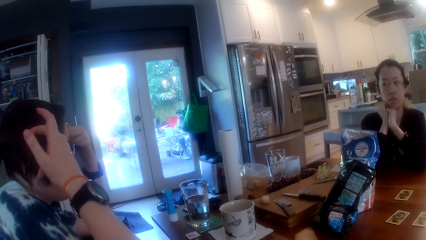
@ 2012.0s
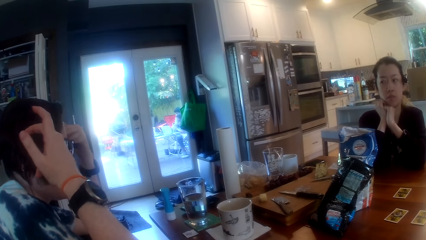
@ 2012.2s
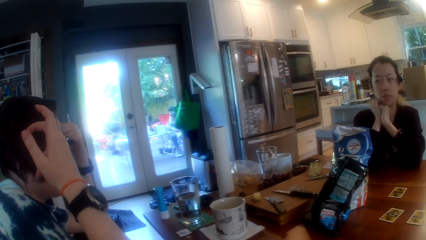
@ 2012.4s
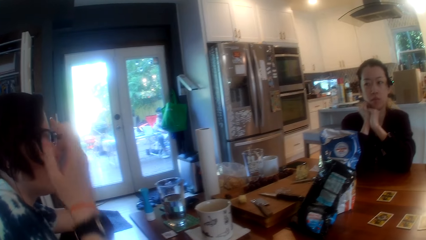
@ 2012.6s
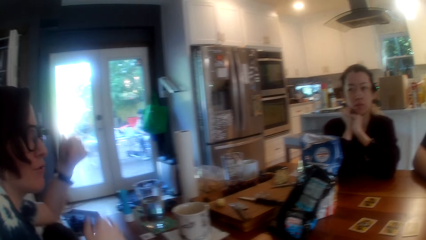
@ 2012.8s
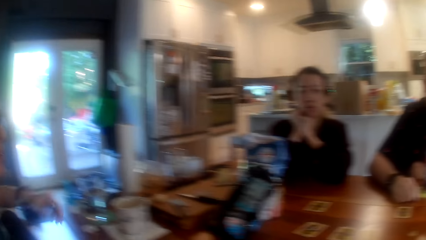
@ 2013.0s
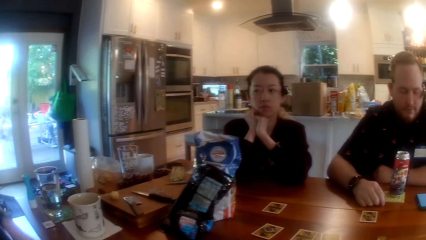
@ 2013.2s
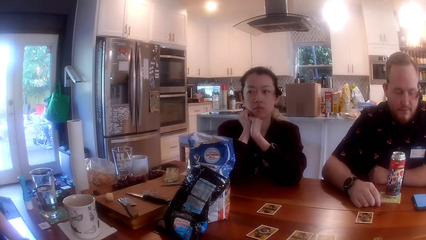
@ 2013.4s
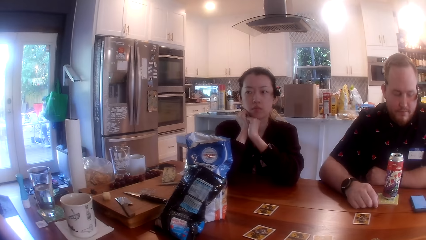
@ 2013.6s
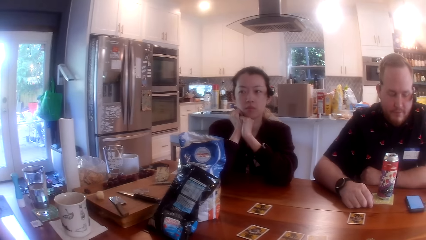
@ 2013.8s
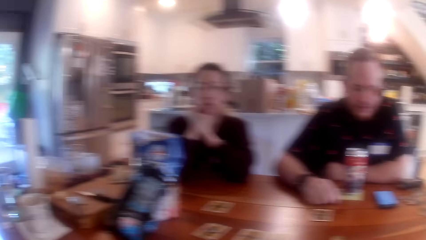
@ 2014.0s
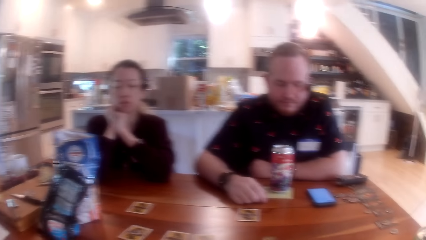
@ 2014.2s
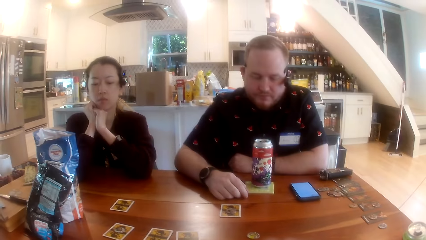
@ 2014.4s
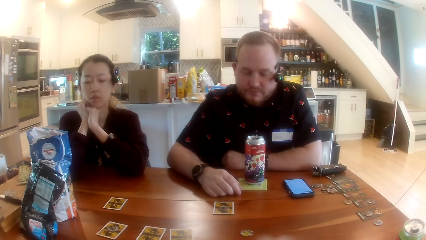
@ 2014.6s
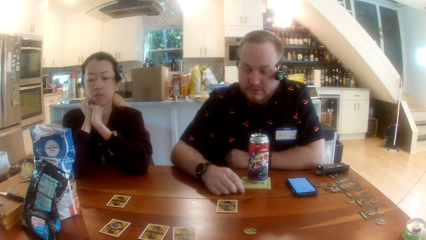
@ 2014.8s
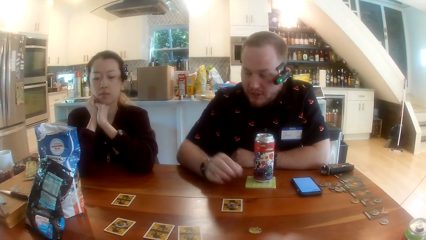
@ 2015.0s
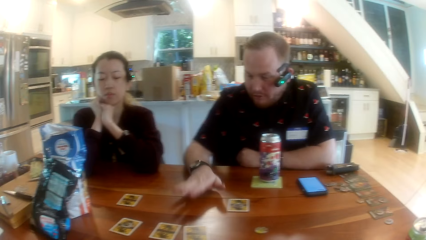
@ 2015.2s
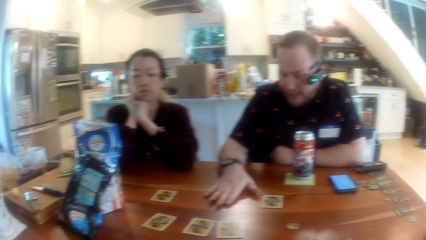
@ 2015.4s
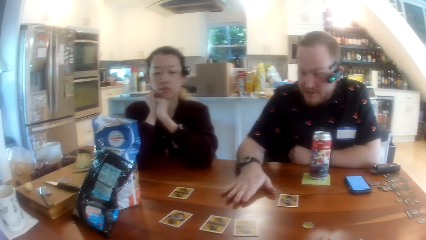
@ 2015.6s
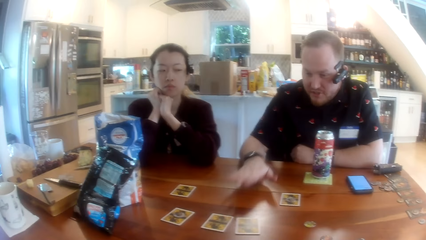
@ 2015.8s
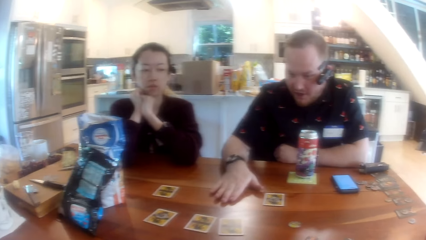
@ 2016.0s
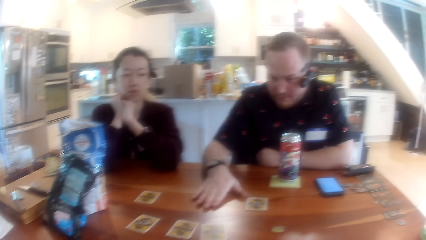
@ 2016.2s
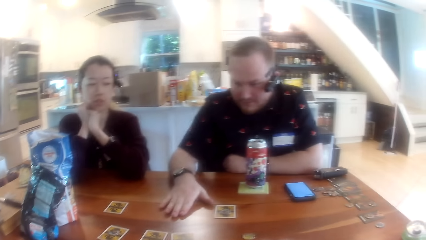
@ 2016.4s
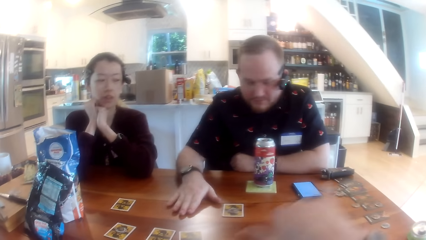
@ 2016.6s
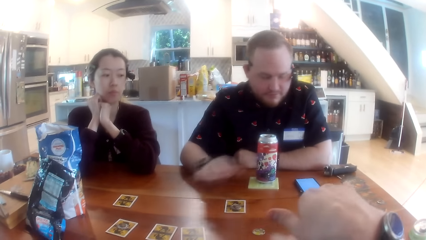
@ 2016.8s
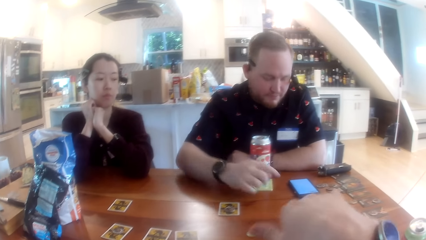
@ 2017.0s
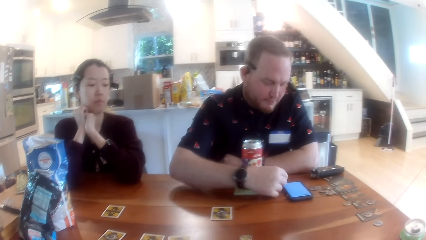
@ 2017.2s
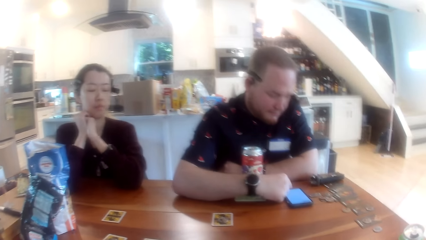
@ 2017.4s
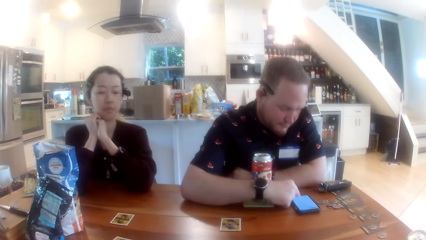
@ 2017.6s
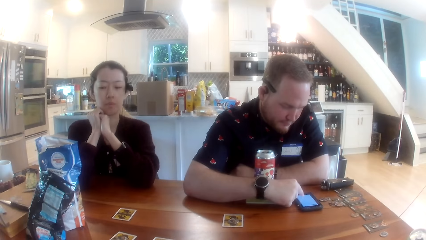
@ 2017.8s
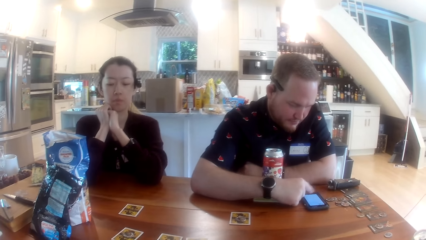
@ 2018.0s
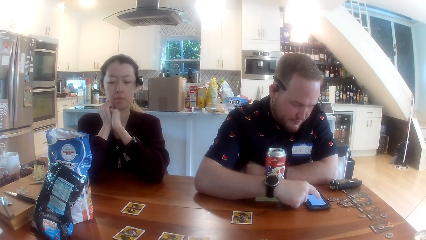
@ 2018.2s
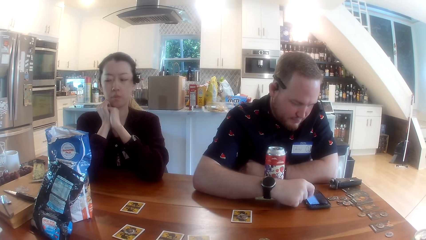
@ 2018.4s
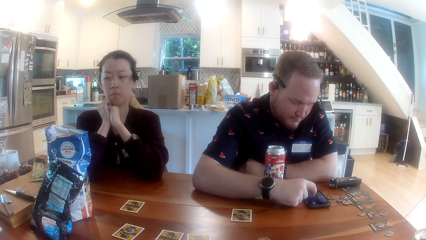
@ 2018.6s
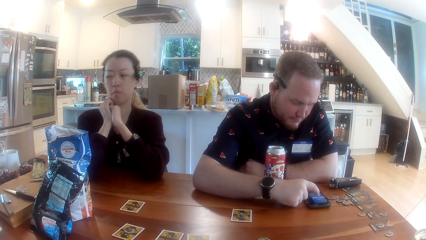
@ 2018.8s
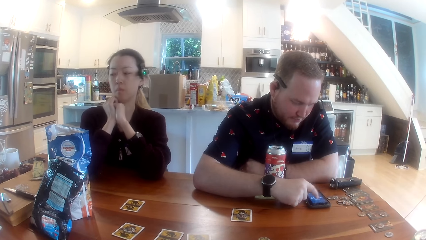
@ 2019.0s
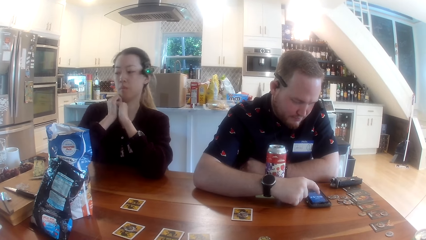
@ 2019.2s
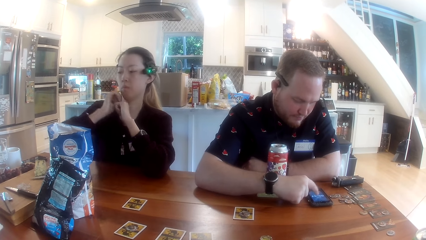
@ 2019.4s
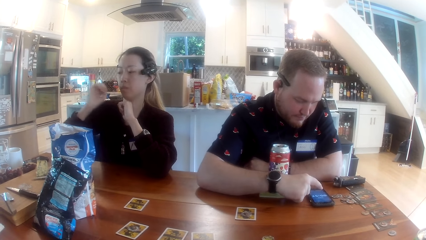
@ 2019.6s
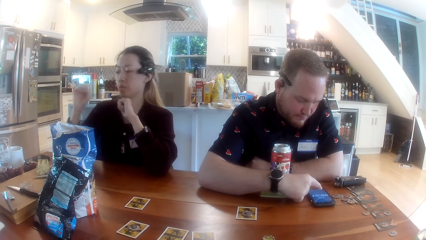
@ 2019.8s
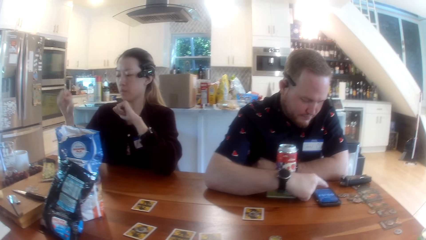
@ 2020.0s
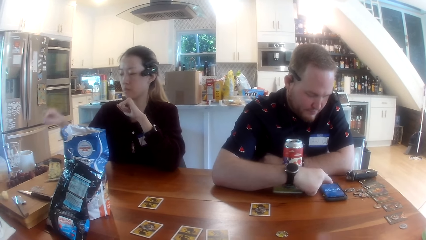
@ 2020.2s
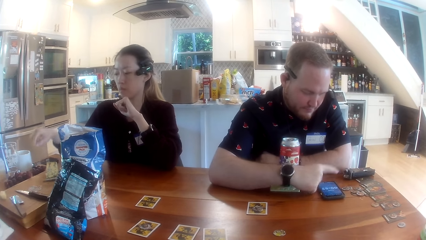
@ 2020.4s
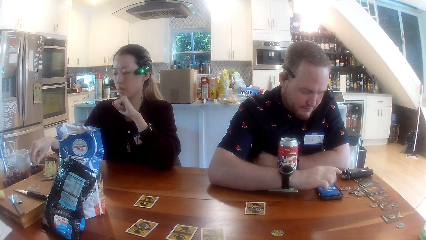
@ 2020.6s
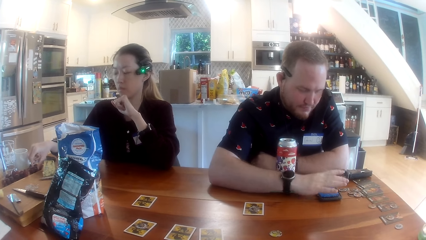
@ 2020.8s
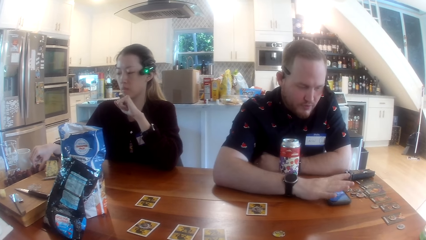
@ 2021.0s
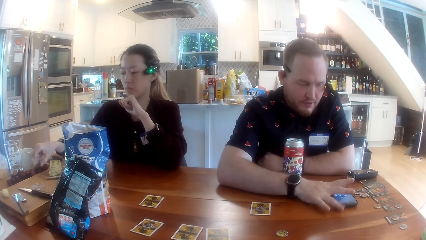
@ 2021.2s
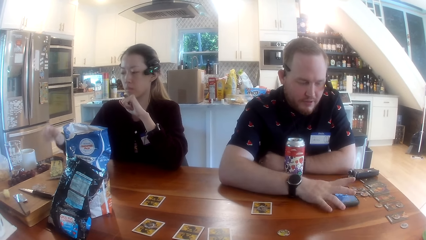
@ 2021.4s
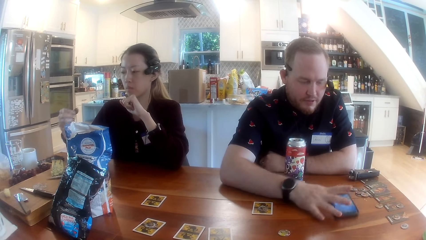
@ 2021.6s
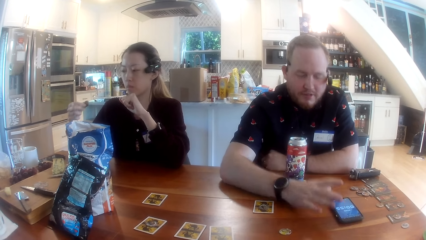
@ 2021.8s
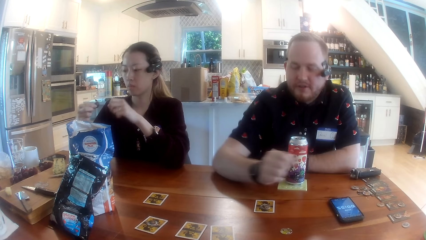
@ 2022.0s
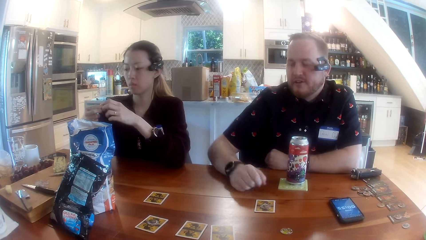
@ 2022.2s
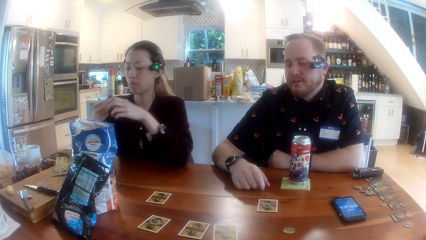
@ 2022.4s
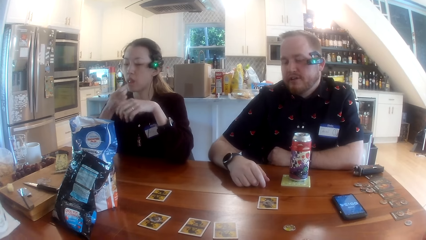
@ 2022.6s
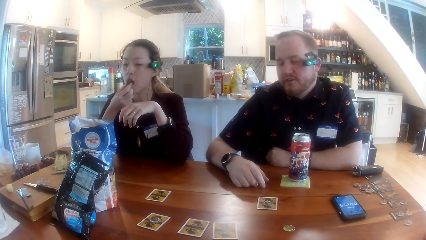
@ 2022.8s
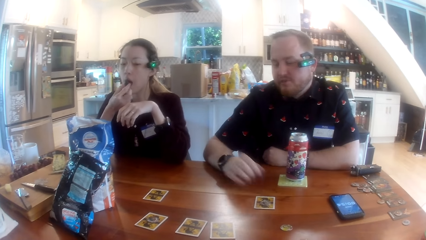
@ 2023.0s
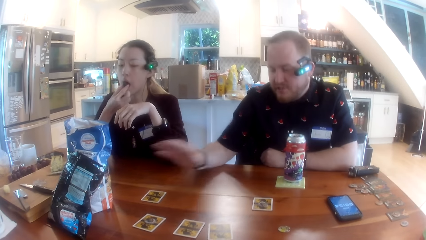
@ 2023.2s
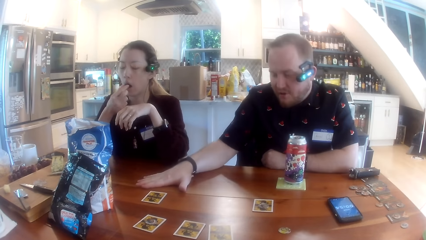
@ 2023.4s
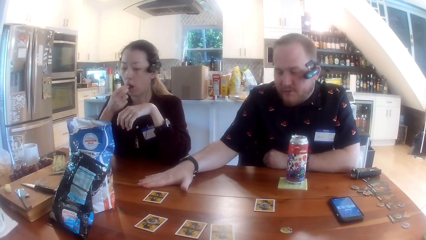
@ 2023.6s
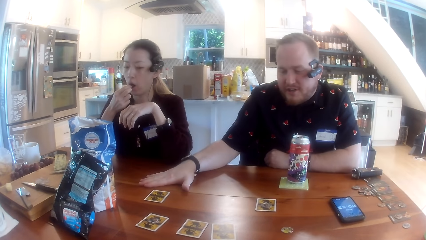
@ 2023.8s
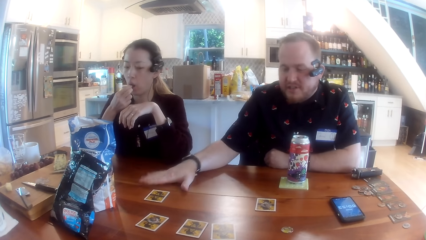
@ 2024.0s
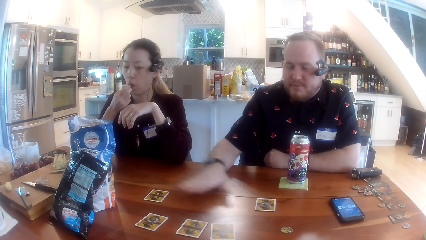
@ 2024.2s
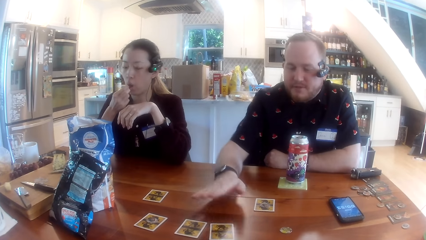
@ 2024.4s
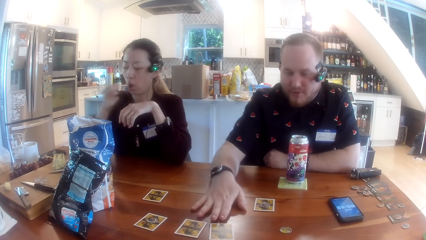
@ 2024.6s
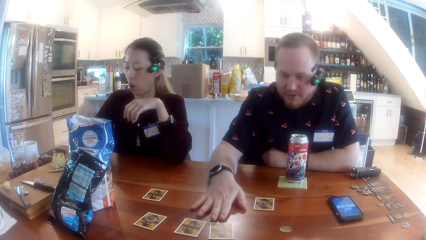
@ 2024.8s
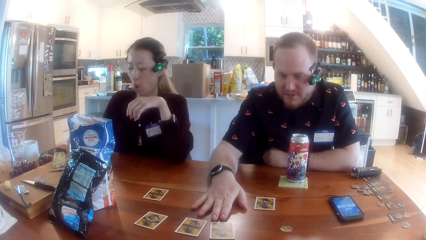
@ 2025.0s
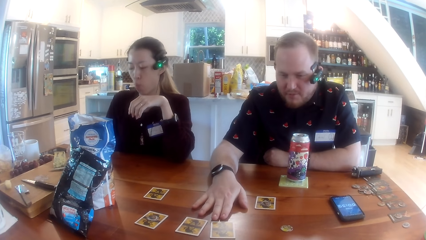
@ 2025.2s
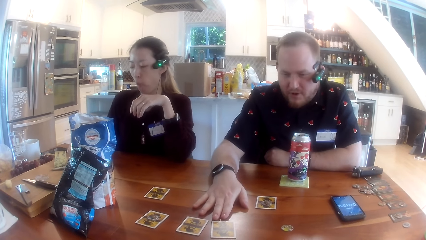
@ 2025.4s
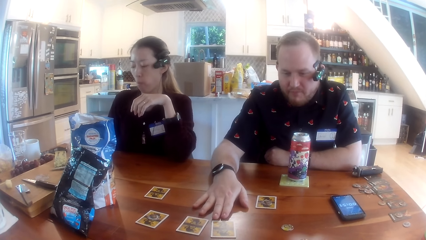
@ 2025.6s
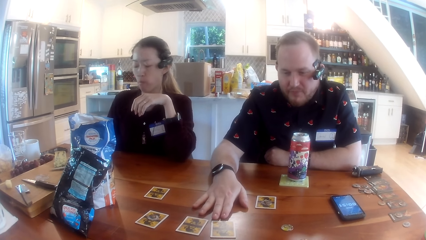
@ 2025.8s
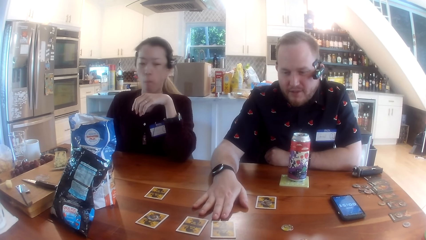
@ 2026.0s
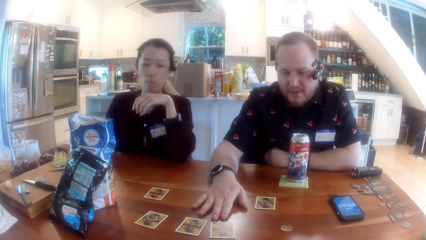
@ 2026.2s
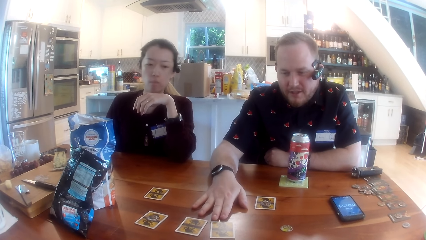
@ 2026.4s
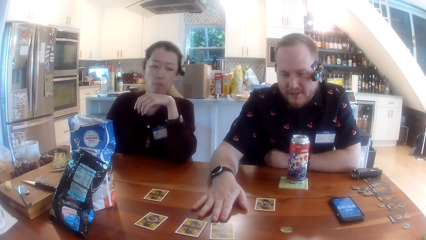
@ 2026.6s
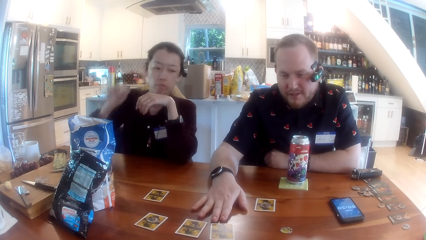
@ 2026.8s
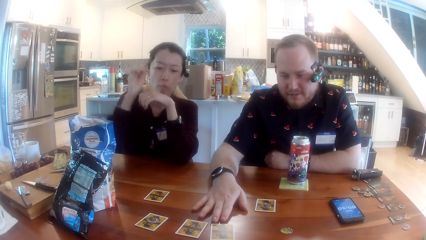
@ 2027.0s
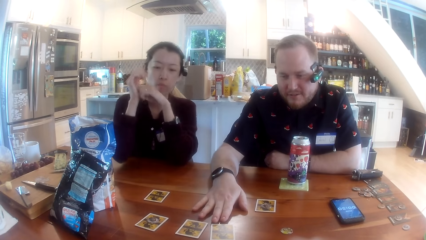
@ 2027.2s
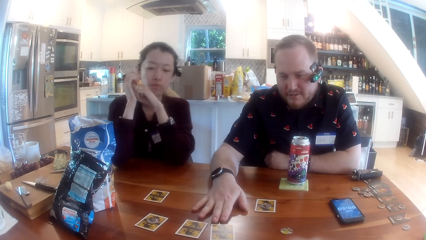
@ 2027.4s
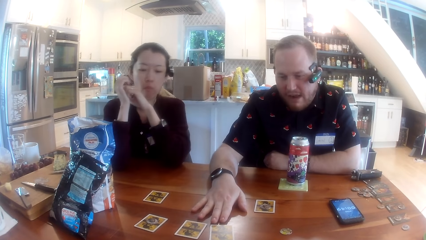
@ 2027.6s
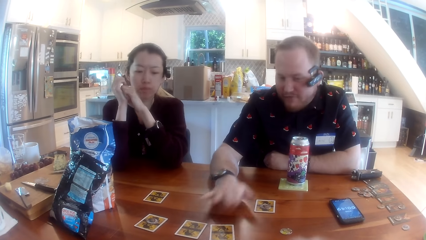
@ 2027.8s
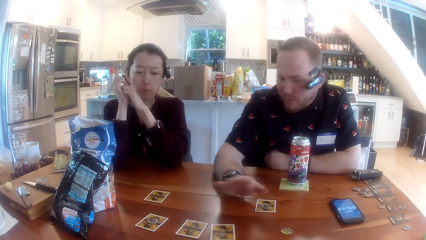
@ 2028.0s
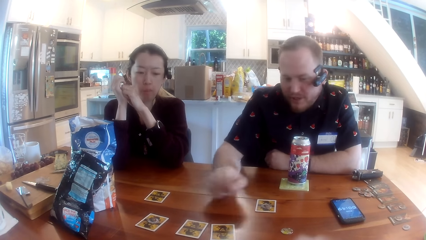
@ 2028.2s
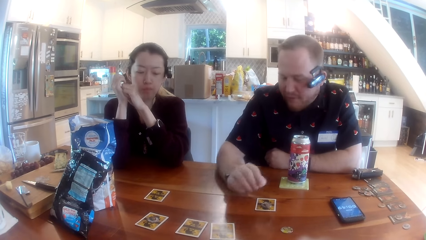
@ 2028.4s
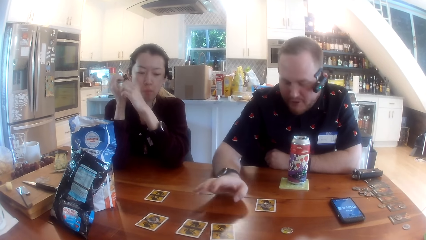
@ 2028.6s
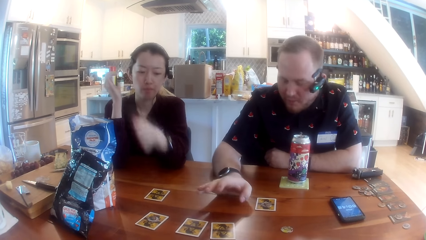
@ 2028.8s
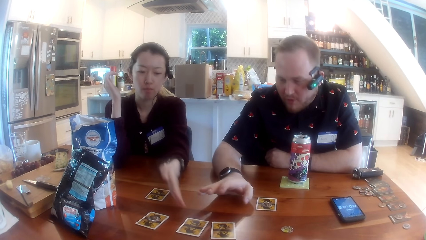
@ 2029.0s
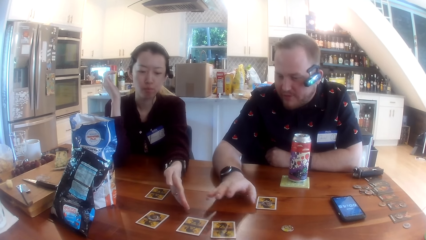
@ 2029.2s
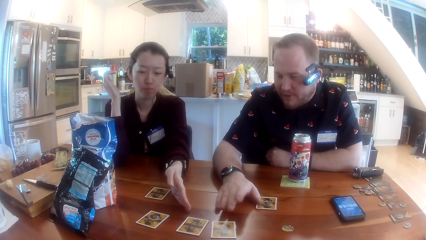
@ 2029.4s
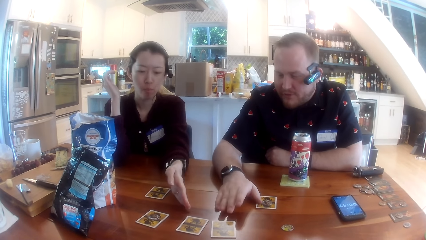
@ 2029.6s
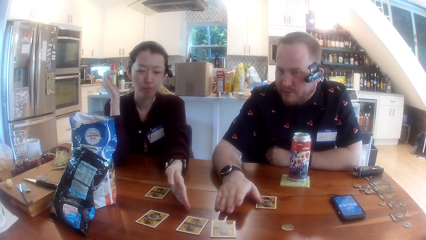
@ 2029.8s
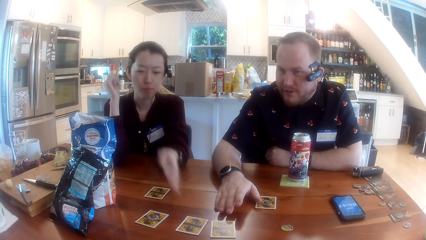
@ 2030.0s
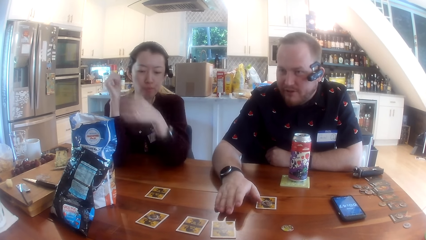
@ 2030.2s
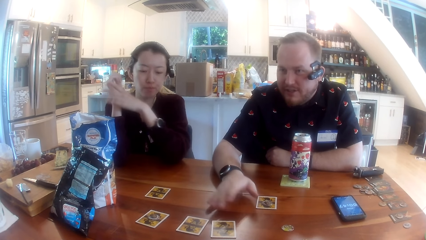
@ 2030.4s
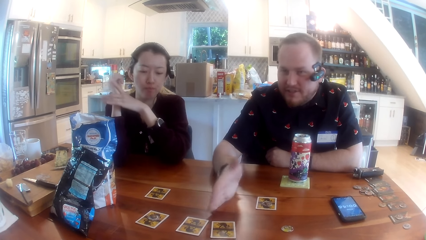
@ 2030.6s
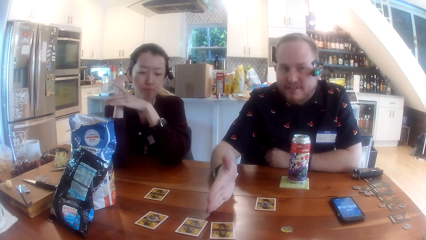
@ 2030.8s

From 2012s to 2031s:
A woman adjusts a camera on her head. The camera wearer turns to the woman. The woman makes her hair with her hands and lowers her hands. A man taps the table with his right hand. The camera wearer interacts with the man, another woman and the first woman at the table. They turn to the man. The man stretches his fingers on the table. He operates the phone on the table with his right hand, moves his hand to the phone on the table and pushes the phone on the table with his right hand. The other woman lowers her hand and picks a grape or snack on the table with her right hand. The man removes his hand from the phone on the table. The other woman eats the grape in her right hand. The camera wearer interacts with the man, the other woman and the first woman at the table. The man taps the table with his right hand and rests his hand flat on the table. The other woman places the snack in her hand on the table. She holds her hands together resting her elbows on the table, places her left hand on the table and points at a card in the middle of the table with her fingers.
